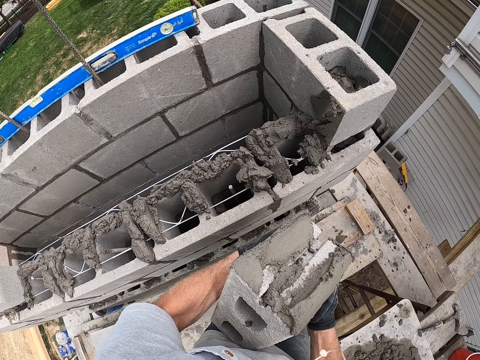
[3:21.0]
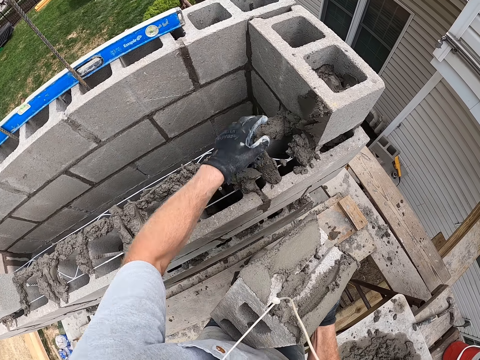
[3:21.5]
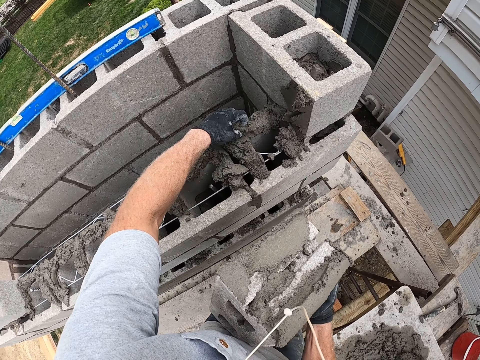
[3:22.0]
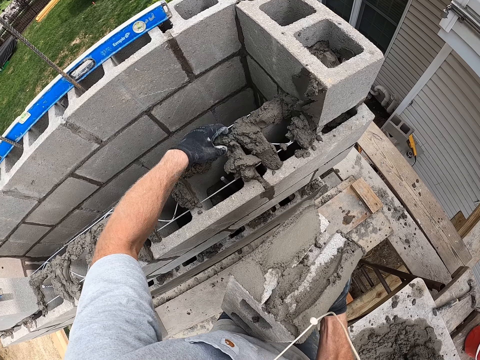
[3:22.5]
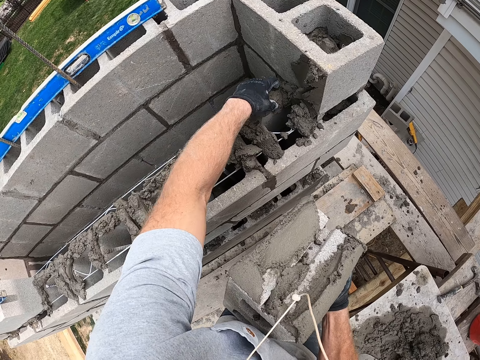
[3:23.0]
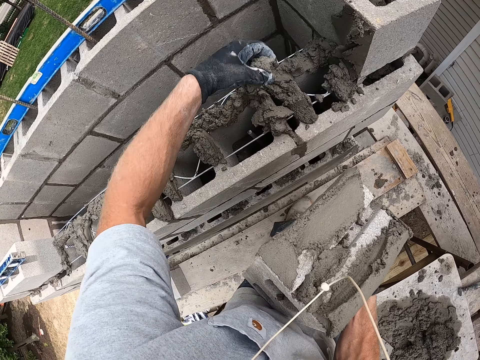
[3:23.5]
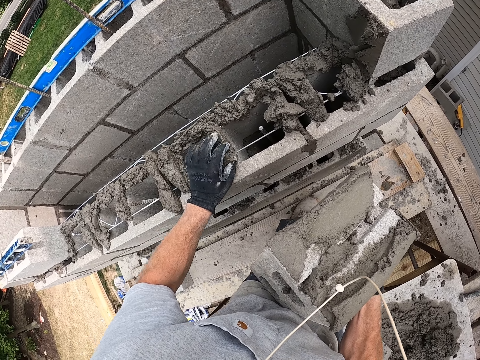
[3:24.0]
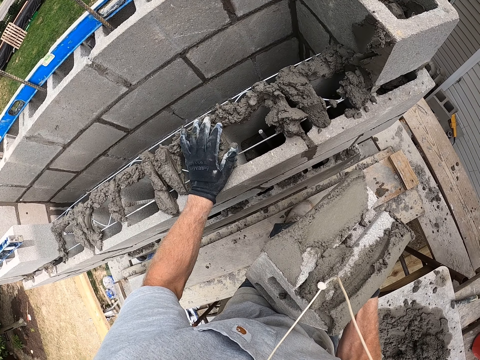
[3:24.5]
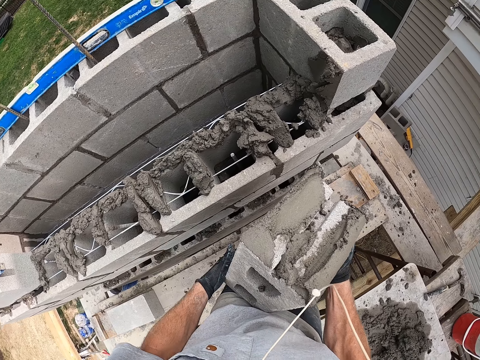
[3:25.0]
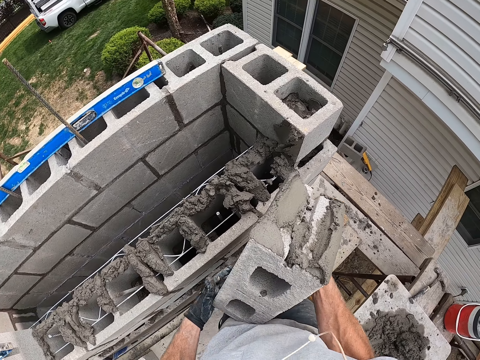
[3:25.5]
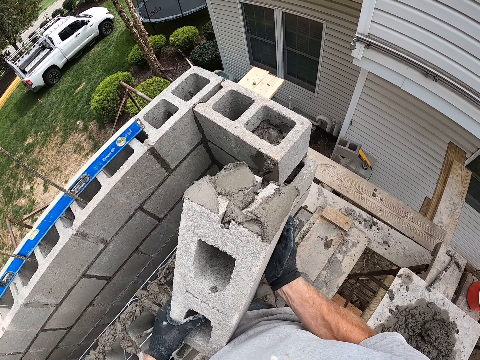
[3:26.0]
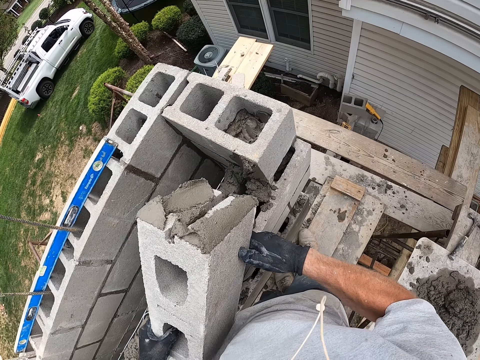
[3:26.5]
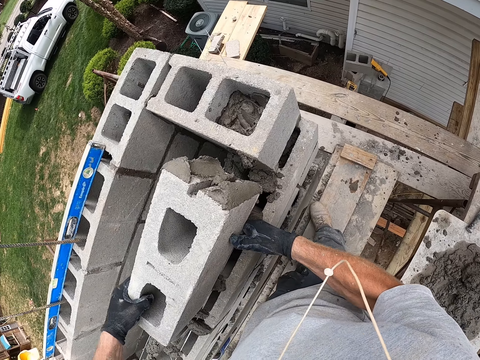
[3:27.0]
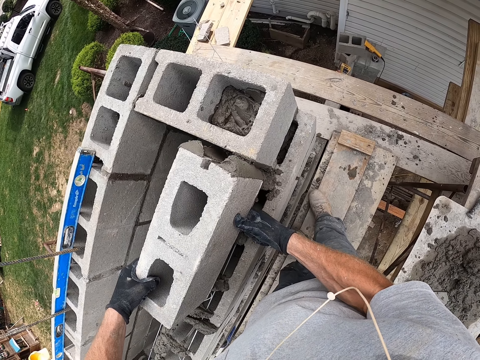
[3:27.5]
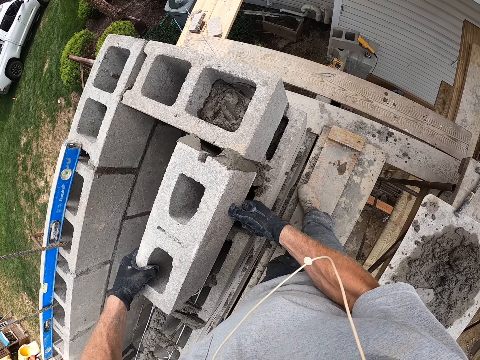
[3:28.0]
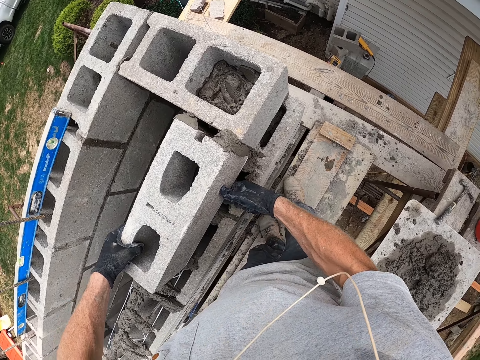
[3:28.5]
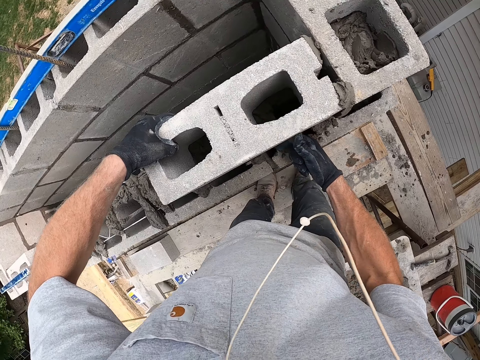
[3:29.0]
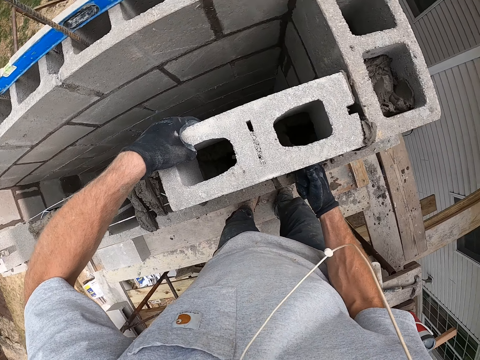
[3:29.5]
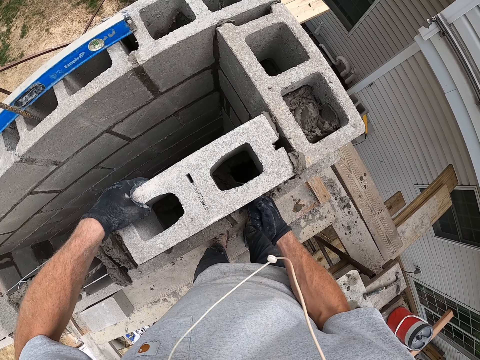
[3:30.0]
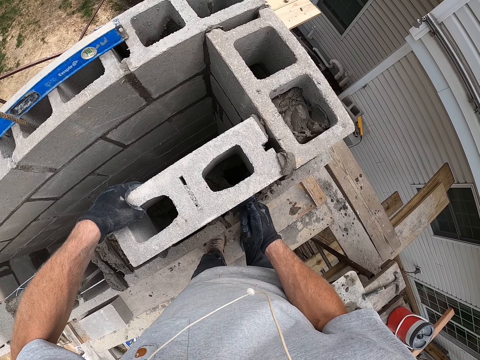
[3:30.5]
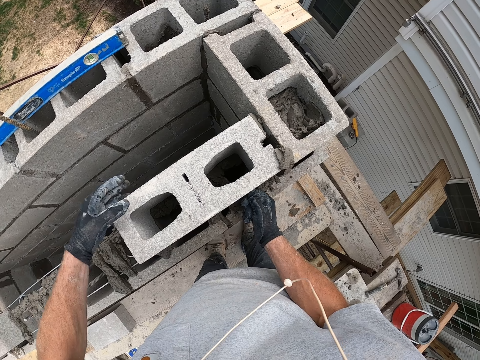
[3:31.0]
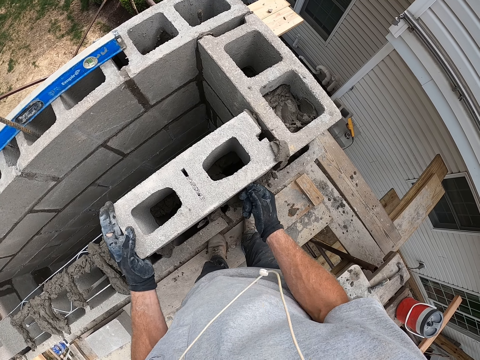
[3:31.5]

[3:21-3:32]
The camera wearer holds the brick with the right hand. He passes the block from his left hand to his right hand. He picks some cement from the wall with his left hand. He spreads the cement evenly with his hand. He drops the cement on the wall with his left hand. He picks some cement from the wall with his left hand. He drops the cement on the wall with his left hand. He holds the block with both hands. He places the block on the wall, on the other bricks, with both hands.

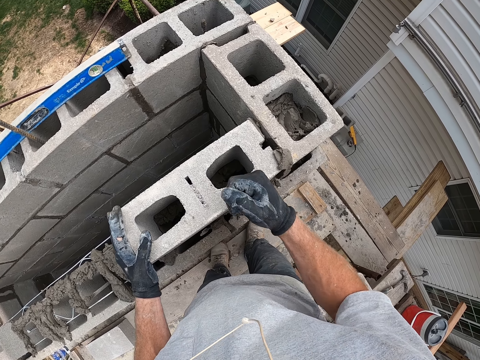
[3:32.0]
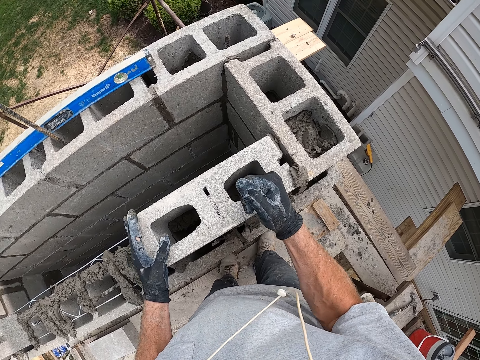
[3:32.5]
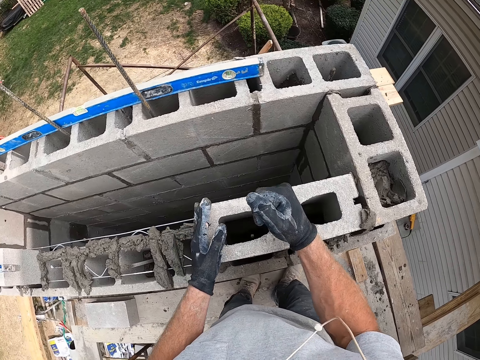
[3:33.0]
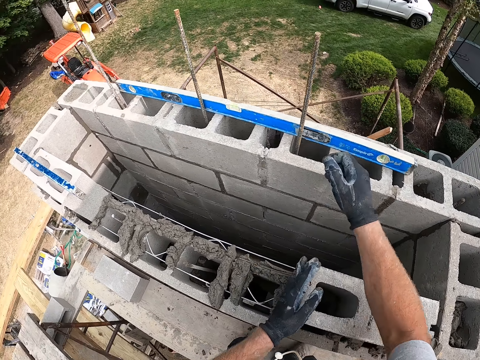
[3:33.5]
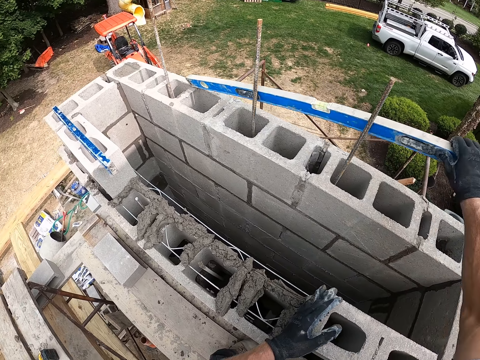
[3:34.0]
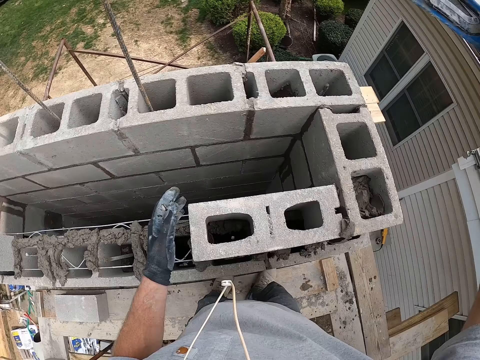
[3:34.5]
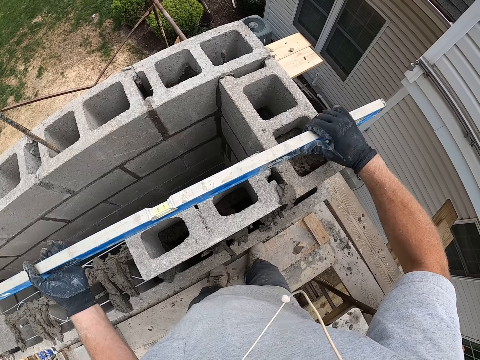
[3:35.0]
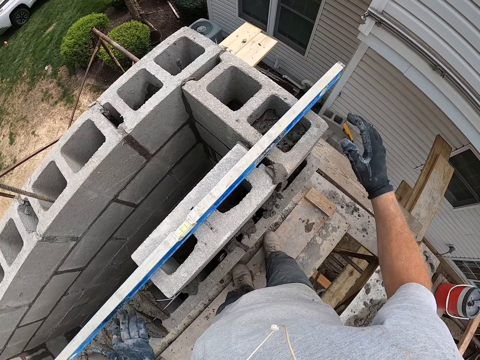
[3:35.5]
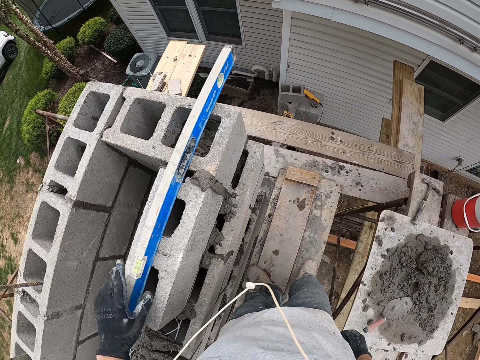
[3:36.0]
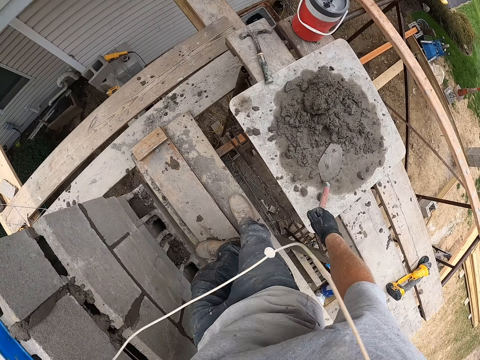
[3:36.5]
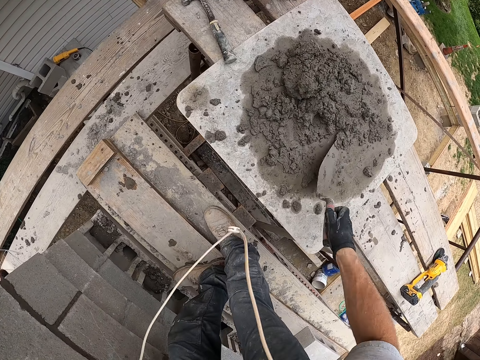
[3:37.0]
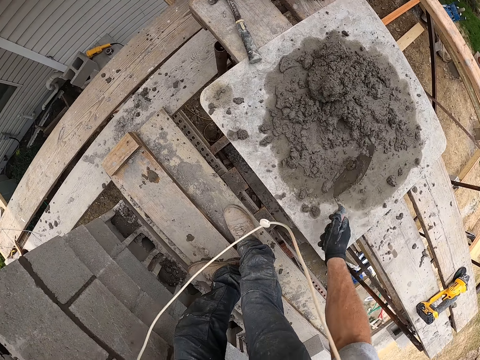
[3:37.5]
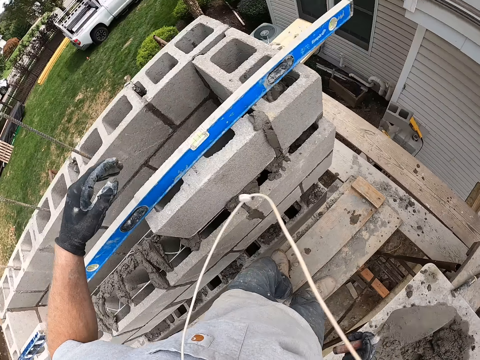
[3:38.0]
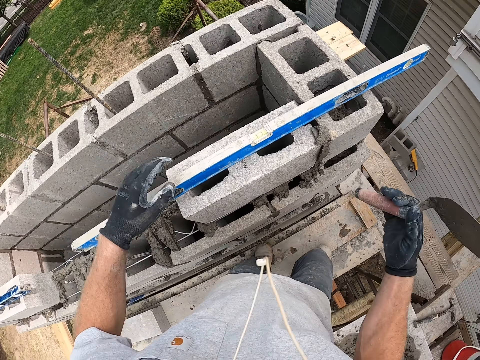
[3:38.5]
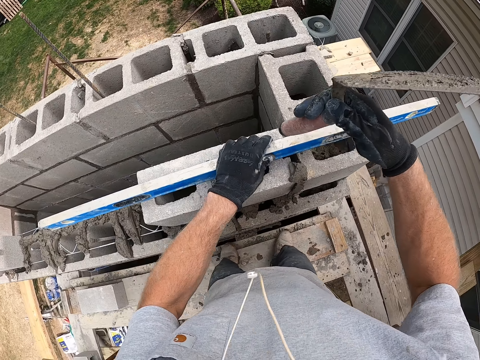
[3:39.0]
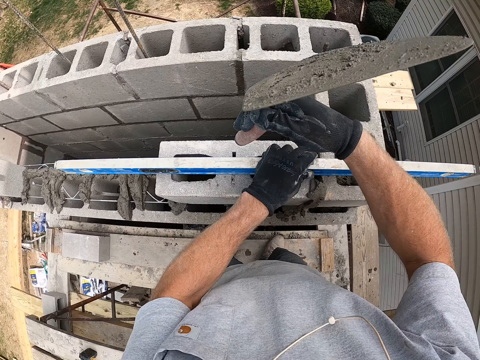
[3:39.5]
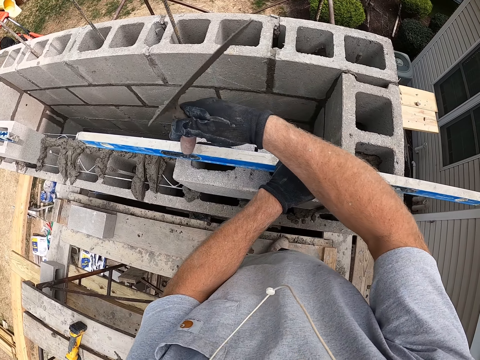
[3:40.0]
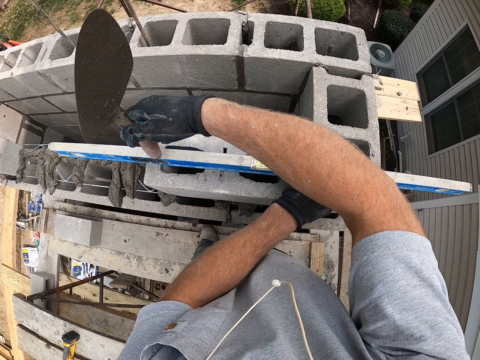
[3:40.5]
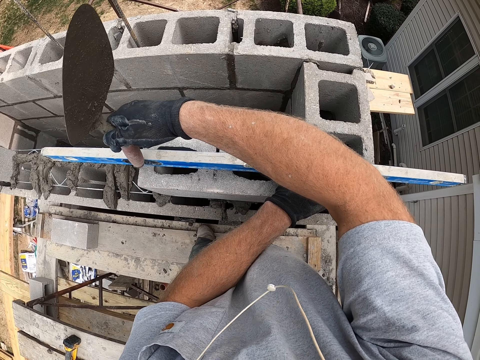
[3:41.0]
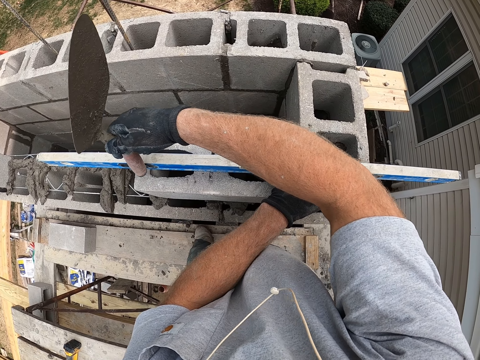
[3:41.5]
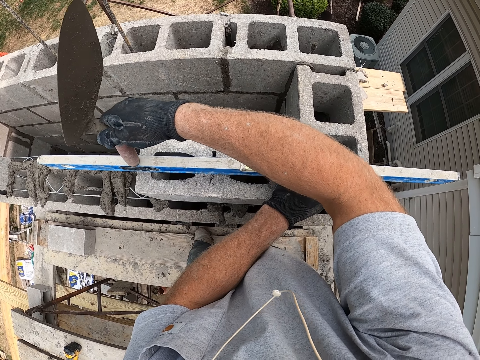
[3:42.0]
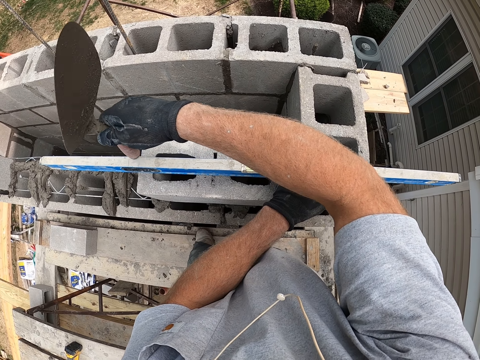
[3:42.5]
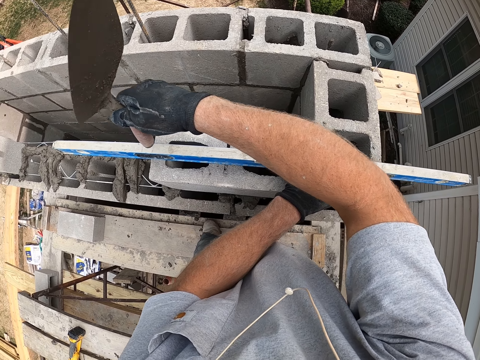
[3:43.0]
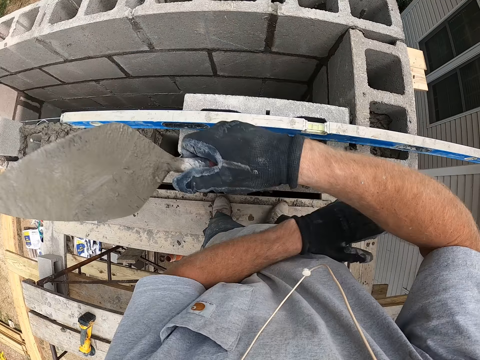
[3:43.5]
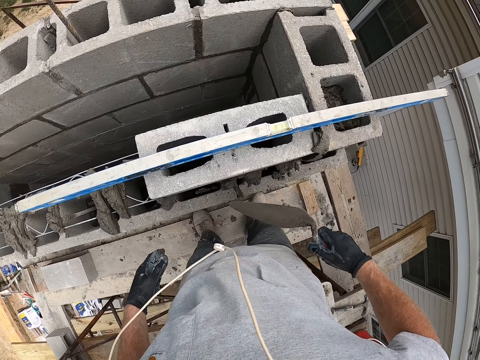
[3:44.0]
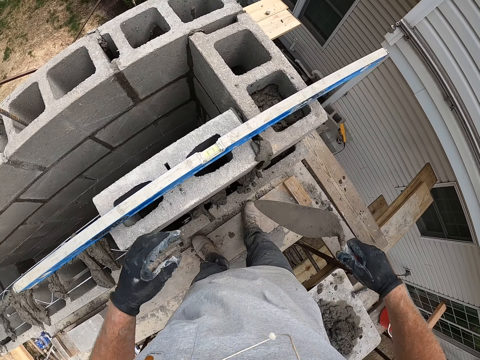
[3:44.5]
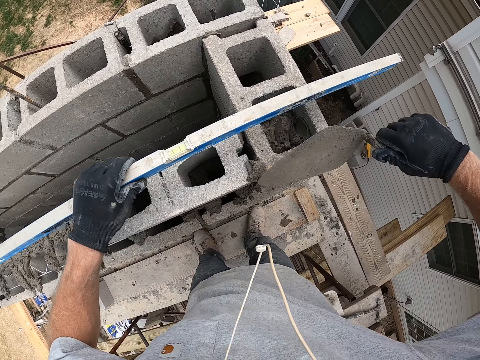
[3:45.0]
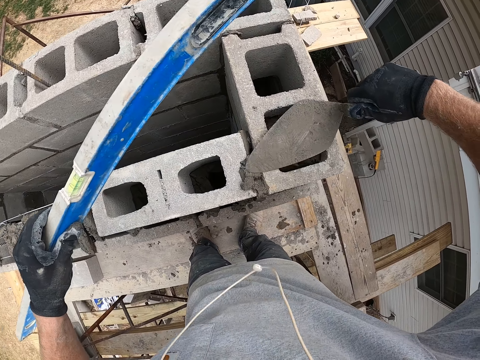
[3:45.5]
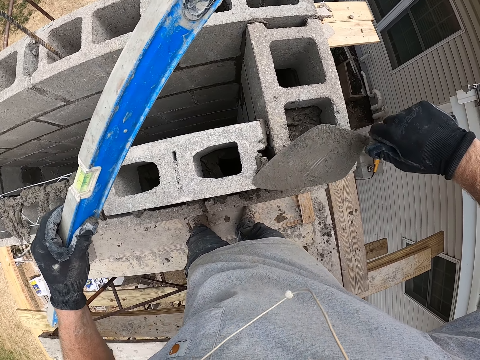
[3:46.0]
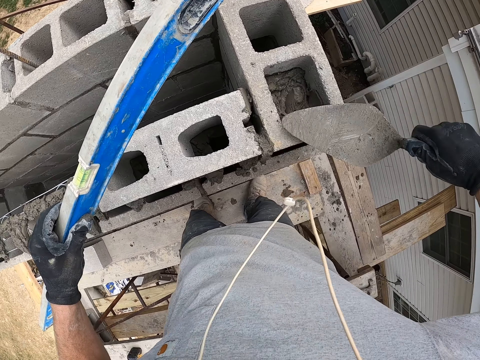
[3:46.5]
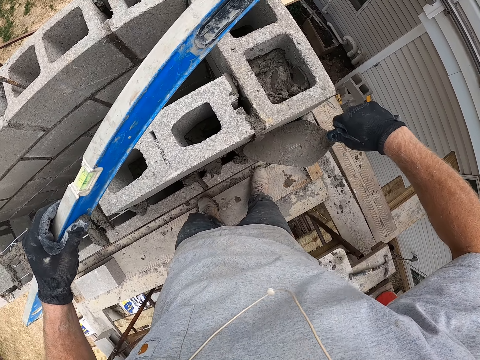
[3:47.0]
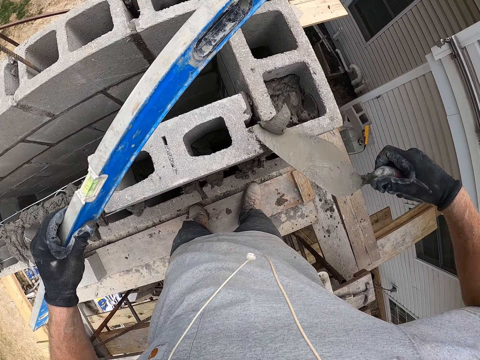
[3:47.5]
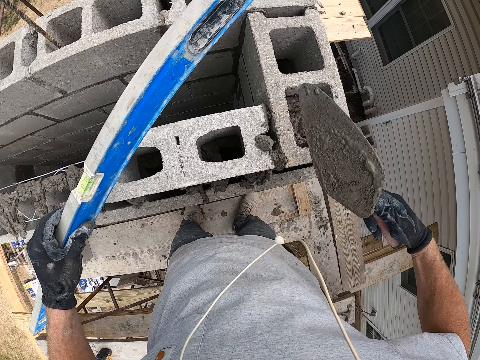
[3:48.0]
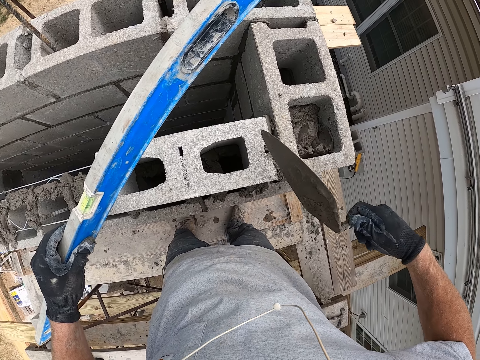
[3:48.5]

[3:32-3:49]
The camera wearer hits the block with his right hand. He picks the spirit level from the wall with his right hand. He holds the spirit level with both hands. He drops the spirit level on the wall, on the bricks, with both hands. He touches the spirit level with his left hand. He picks the trowel from the piece of wood with his right hand. He shakes off cement mortar from the trowel on the piece of wood with his right hand. He touches the spirit level with his left hand. He hits the brick and the piece of wood with the trowel. He hits the spirit level on the wall with the trowel in his right hand. He picks the spirit level from the wall with his left hand. He rubs the cement on the wall with the trowel in his right hand. He scrapes cement mortar on the block with the trowel in his right hand. He drops cement mortar on the block with the trowel in his right hand.
